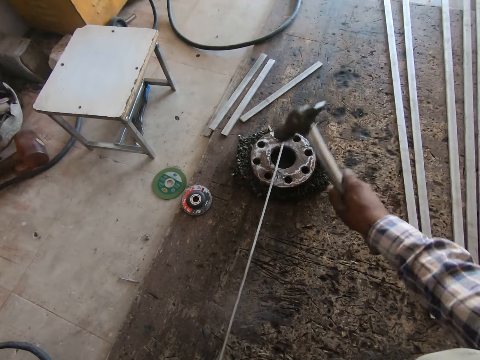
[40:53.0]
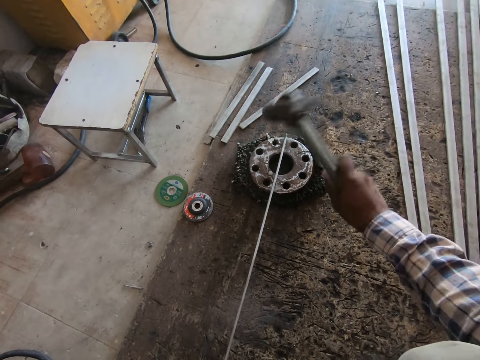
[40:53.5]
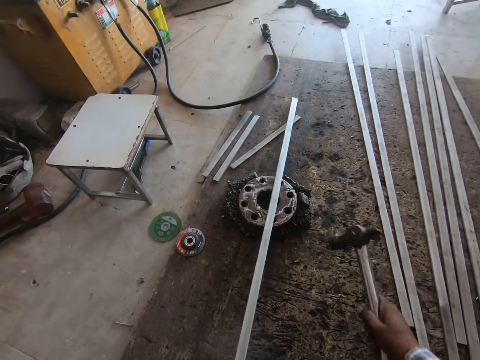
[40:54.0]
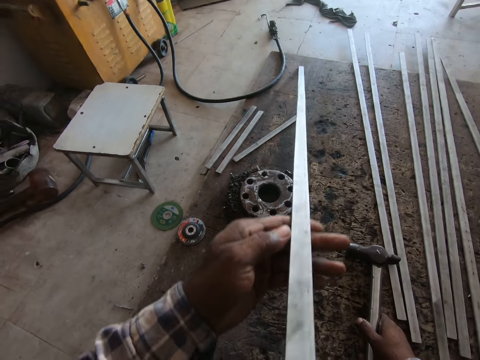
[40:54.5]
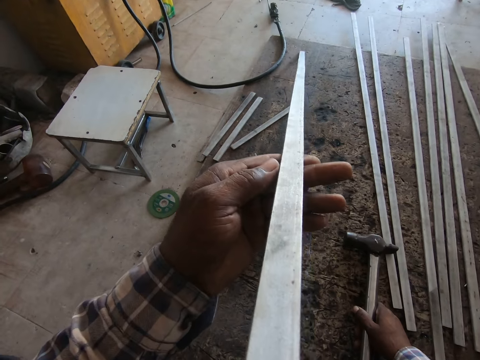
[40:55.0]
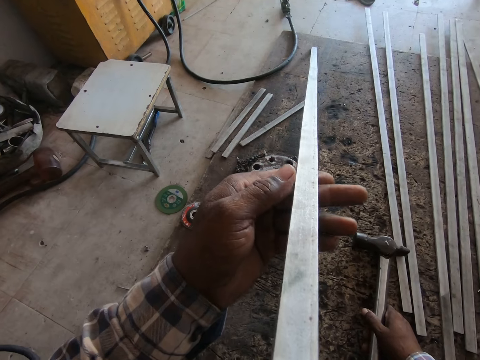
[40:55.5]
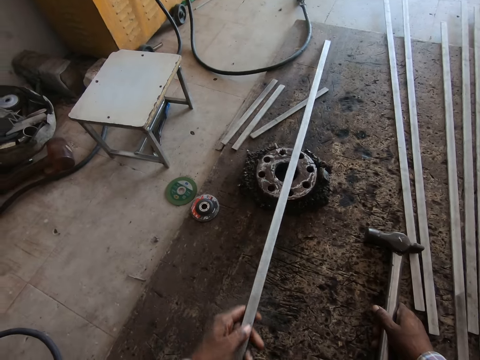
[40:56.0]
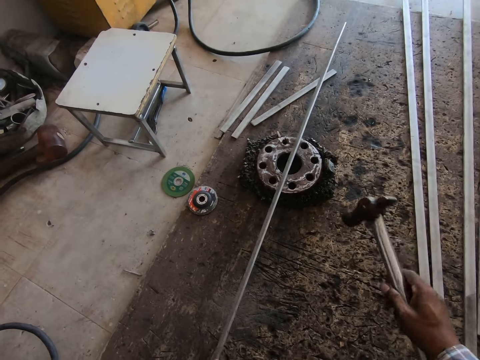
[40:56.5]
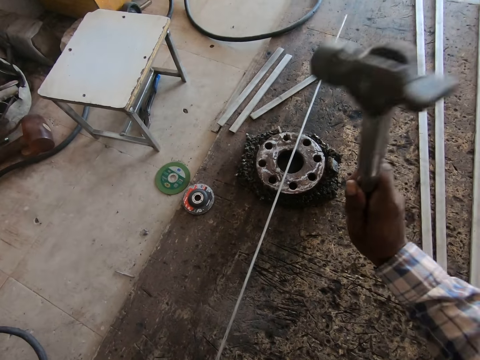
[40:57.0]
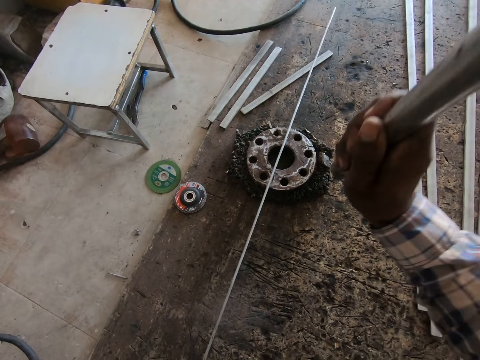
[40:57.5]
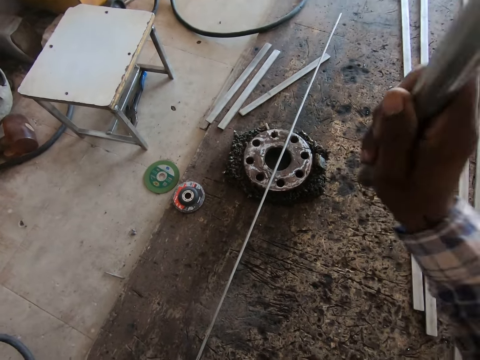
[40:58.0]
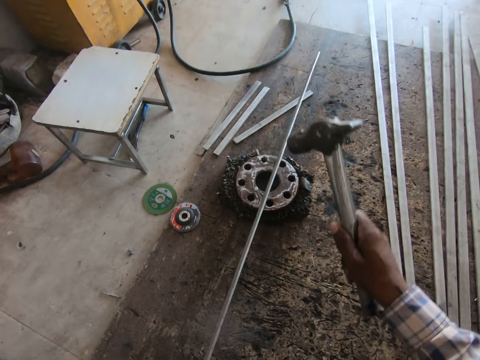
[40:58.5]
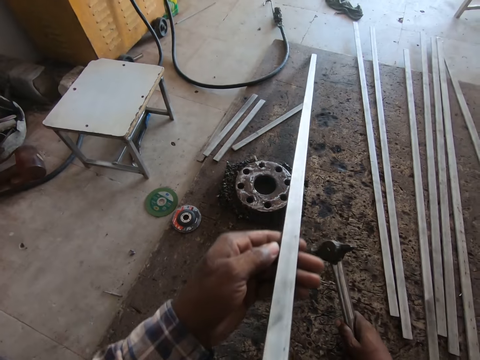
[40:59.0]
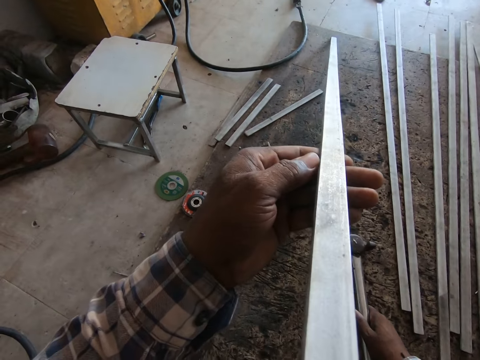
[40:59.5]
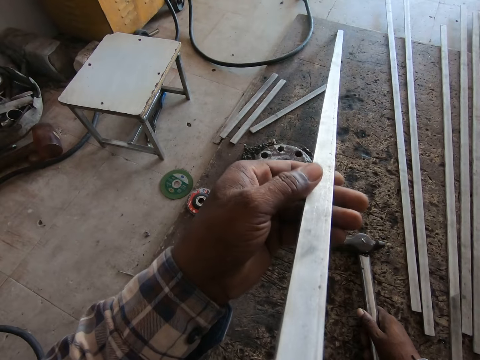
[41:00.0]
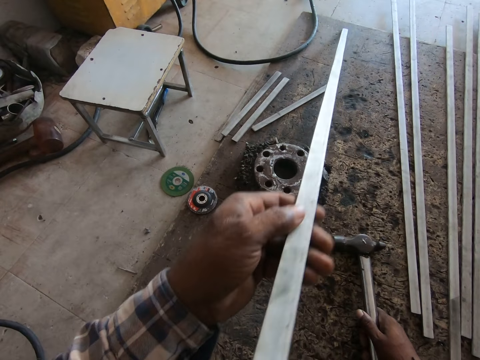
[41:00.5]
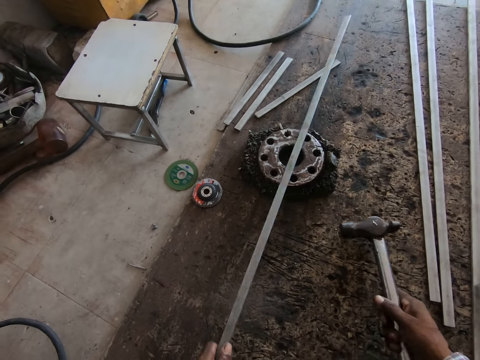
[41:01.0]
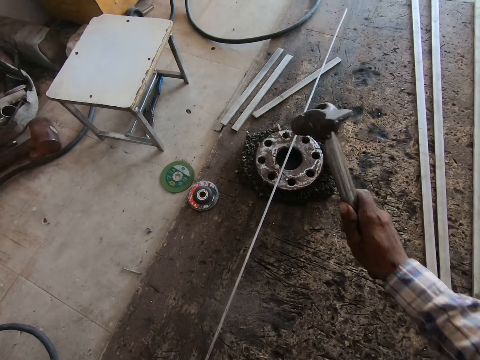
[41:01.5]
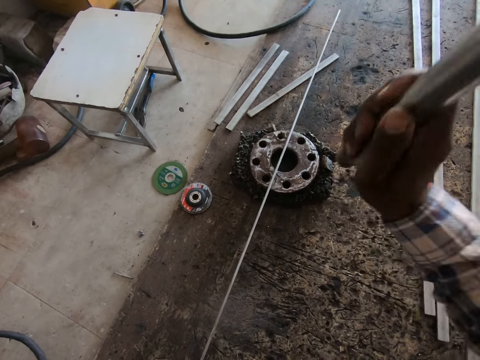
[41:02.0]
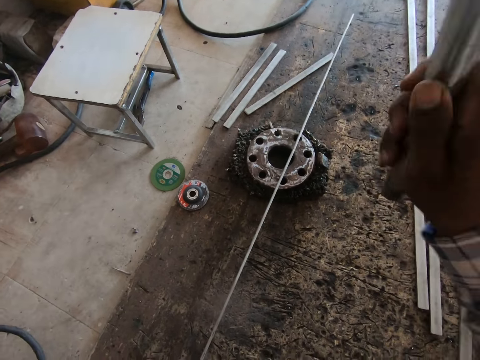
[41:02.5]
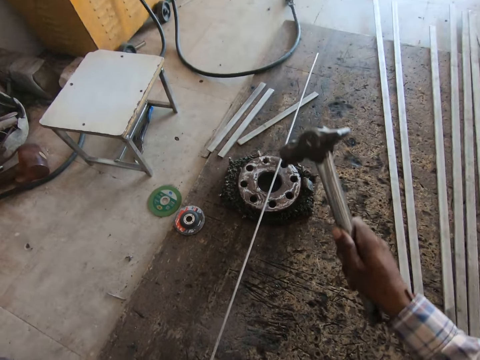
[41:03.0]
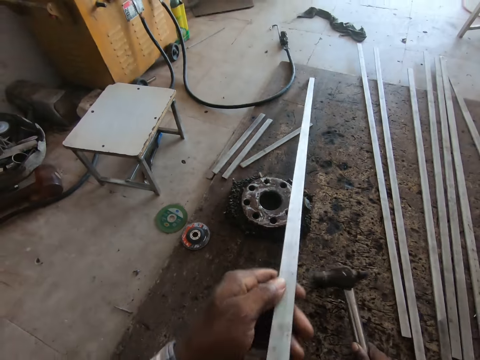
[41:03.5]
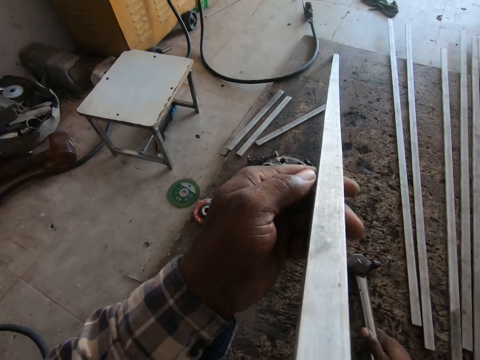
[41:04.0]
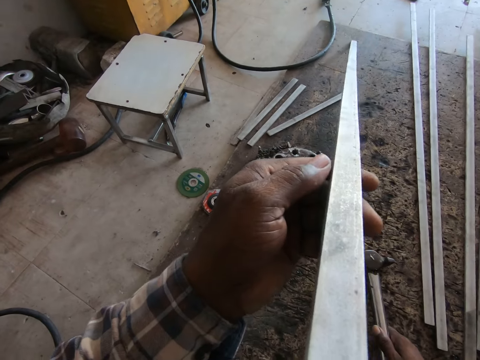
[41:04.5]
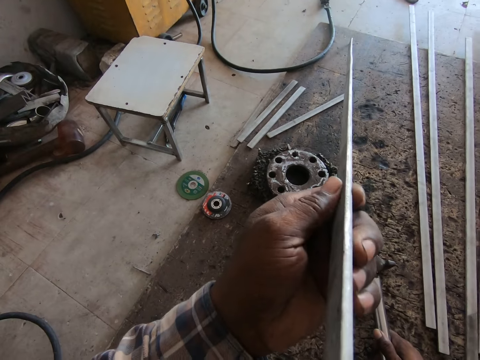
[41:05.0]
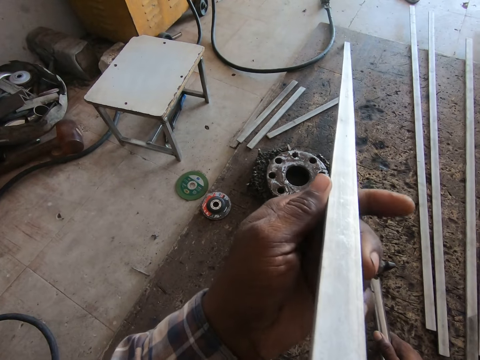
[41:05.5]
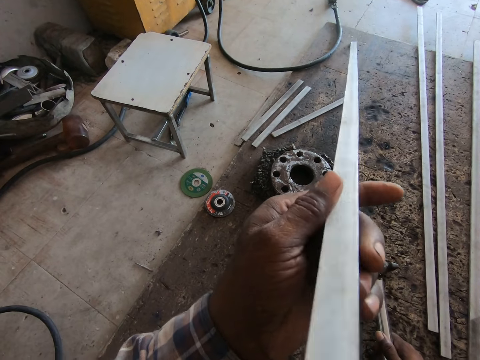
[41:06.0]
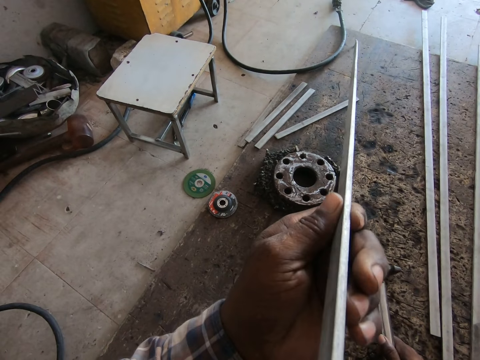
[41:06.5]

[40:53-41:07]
The camera wearer puts down his hammer. He looks at the metal bar. He hits the metal with the hammer inside a workshop. He puts down his hammer. He looks at the metal bar. He hits the metal with the hammer inside the workshop. He puts down his hammer. He looks at the metal bar. He turns the metal around.

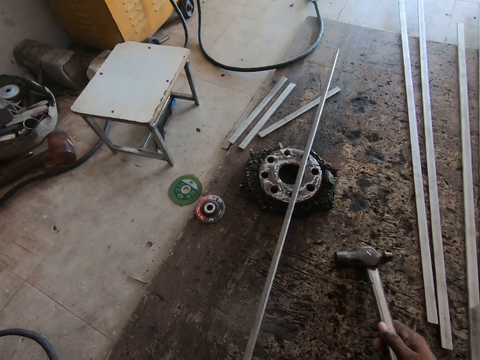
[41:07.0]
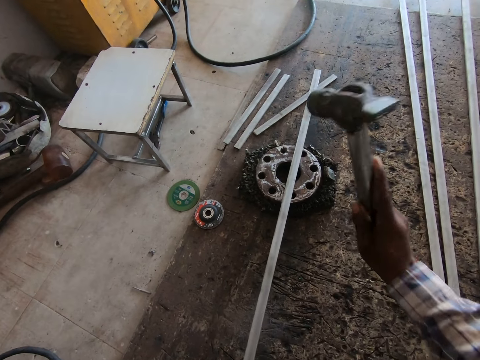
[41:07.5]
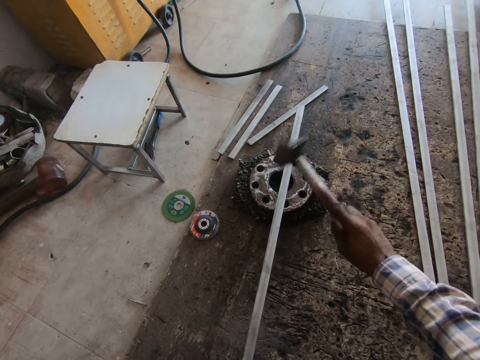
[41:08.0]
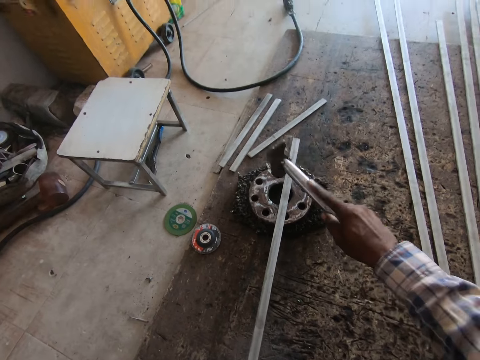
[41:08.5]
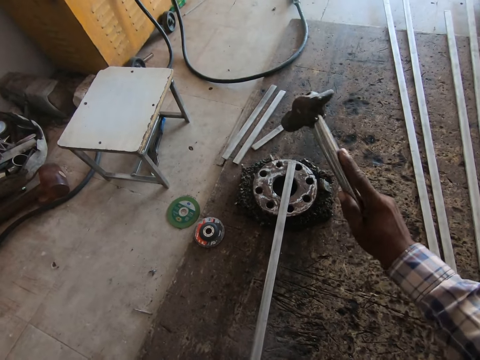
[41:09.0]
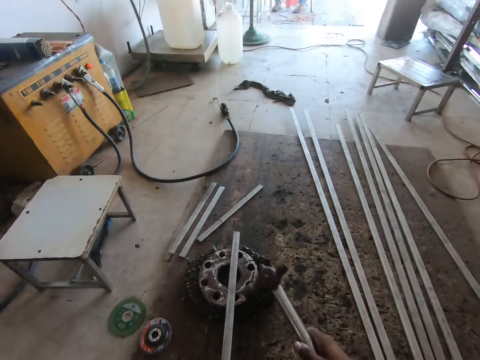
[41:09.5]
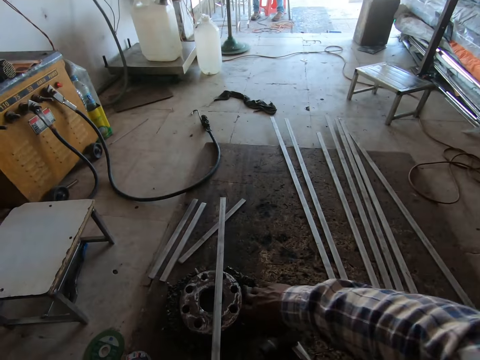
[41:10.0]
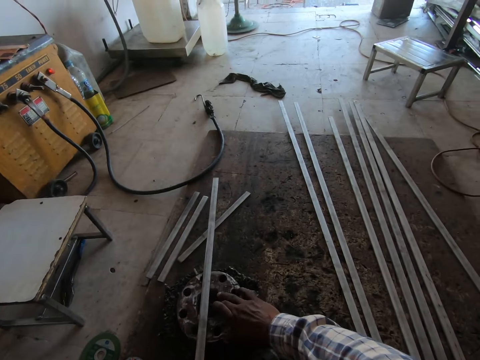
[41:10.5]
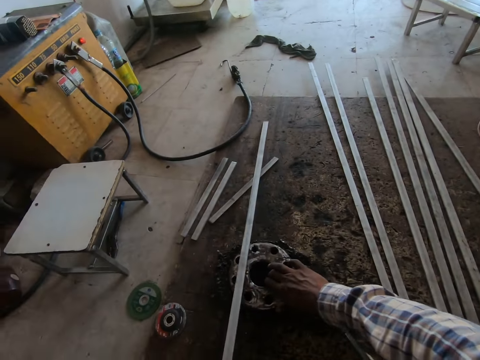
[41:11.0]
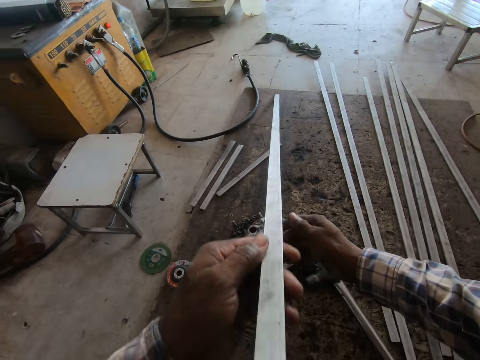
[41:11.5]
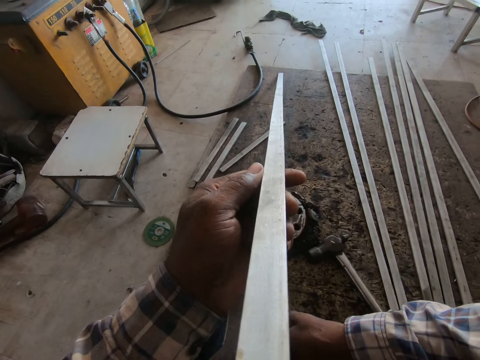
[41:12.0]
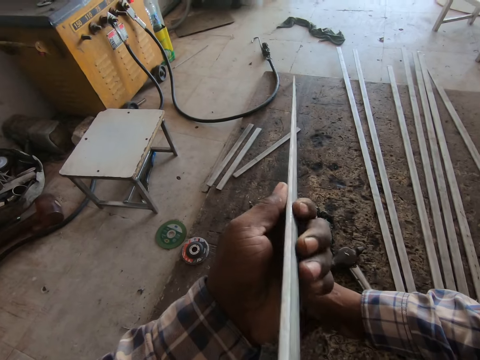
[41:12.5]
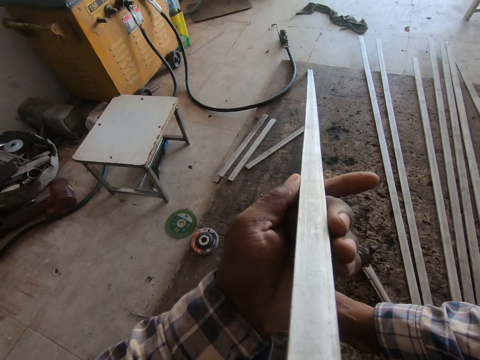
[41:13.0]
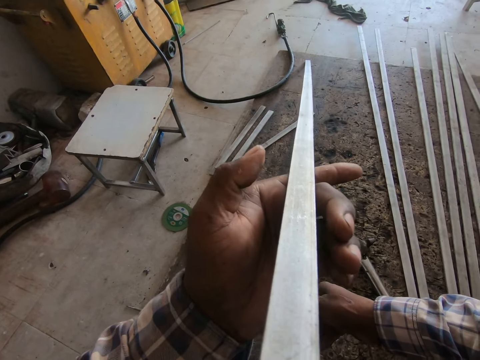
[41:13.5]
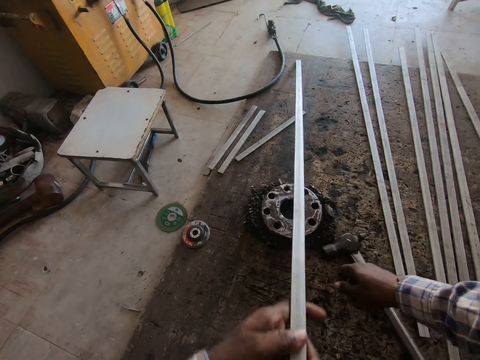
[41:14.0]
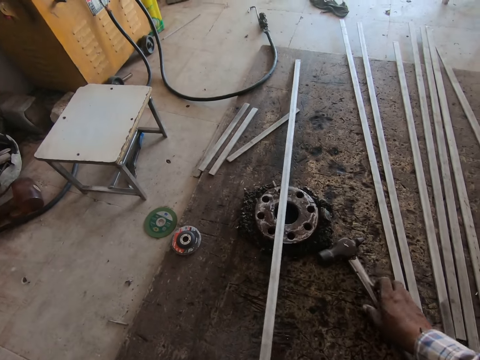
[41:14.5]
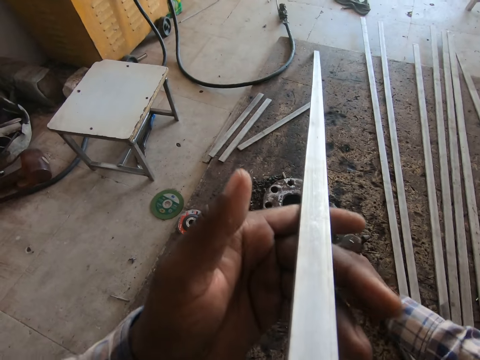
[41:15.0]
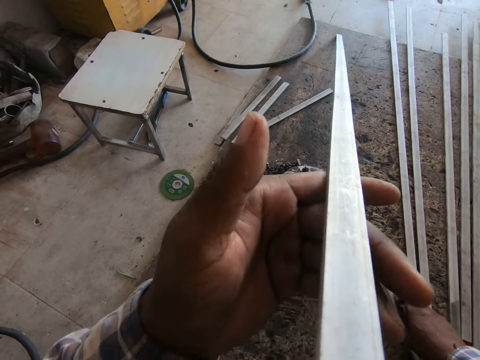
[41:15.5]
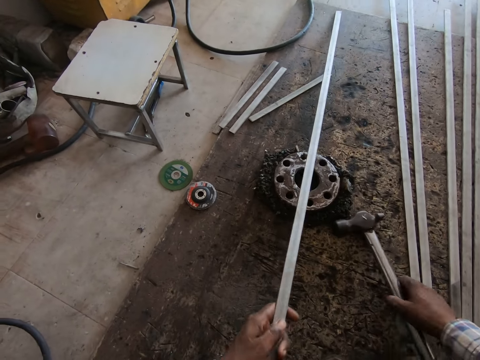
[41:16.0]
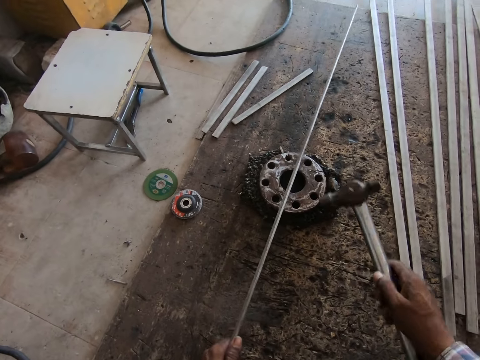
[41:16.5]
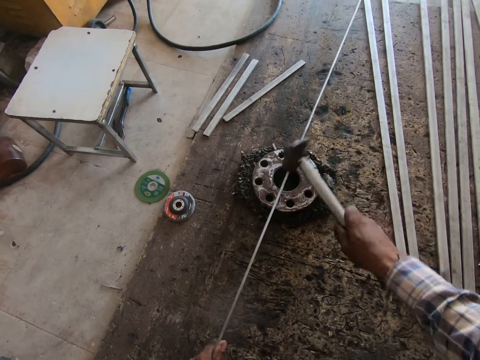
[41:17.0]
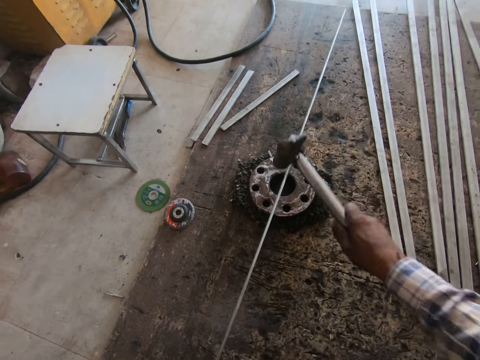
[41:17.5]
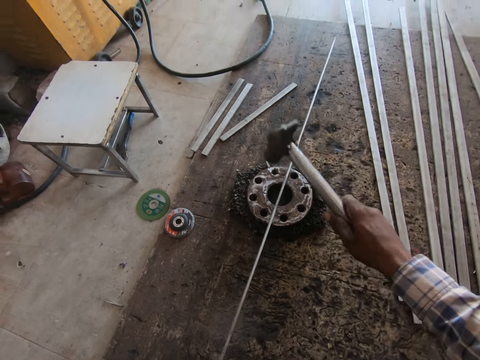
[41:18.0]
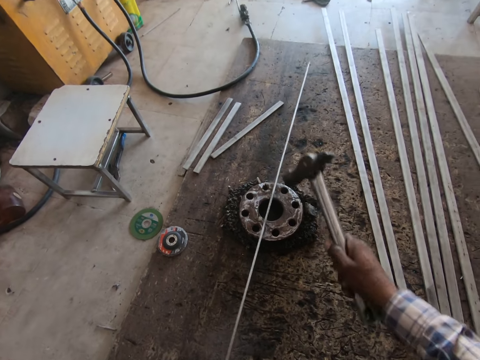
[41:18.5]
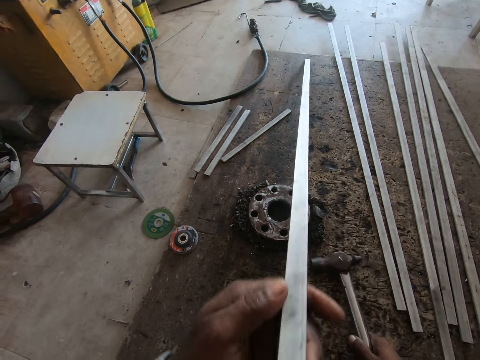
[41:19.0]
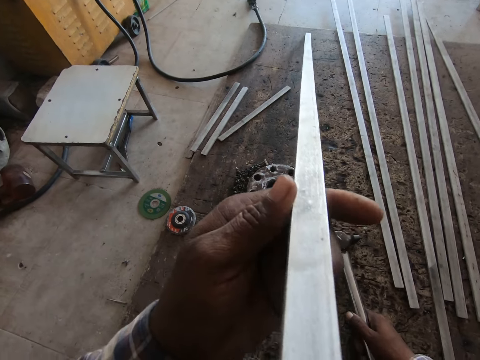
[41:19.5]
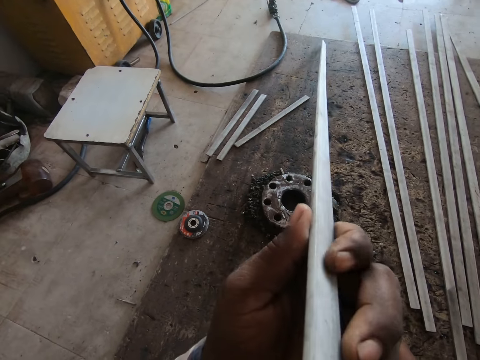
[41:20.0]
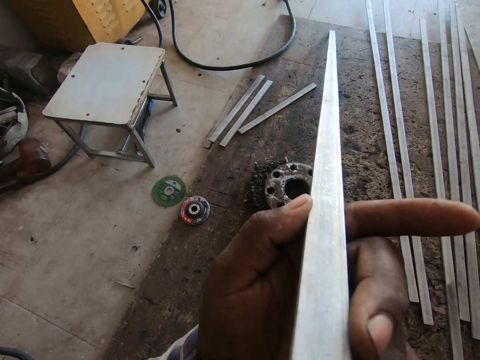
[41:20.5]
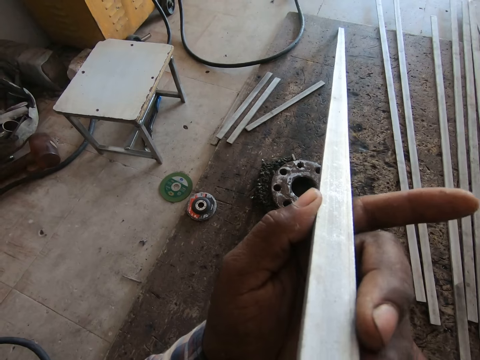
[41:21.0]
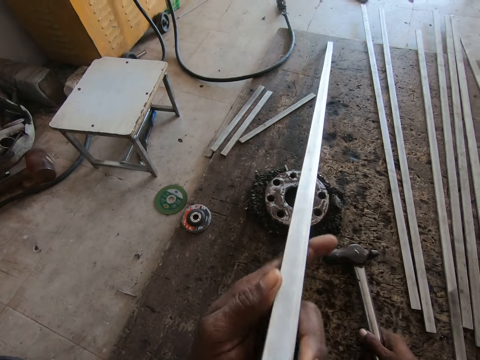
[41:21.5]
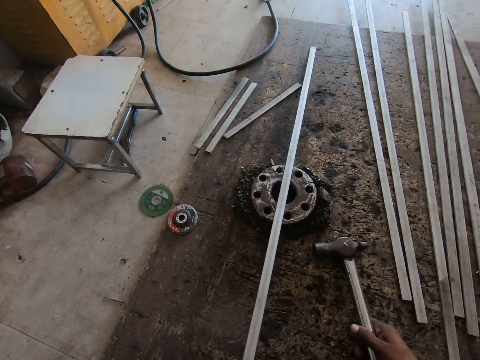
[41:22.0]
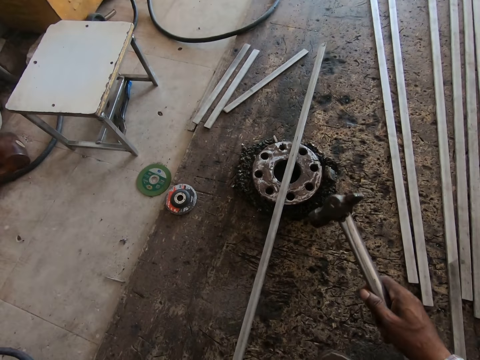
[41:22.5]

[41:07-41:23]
The camera wearer hits the metal with the hammer inside a workshop. He puts down his hammer. He moves the metallic stand on the floor. He moves the metal bar closer. He looks at the metal bar. He picks up the hammer. He looks at the metal bar. He places the piece of metal on the metallic stand. He picks up the hammer. He hits the metal with the hammer inside the workshop. He puts down his hammer. He looks at the metal bar.
